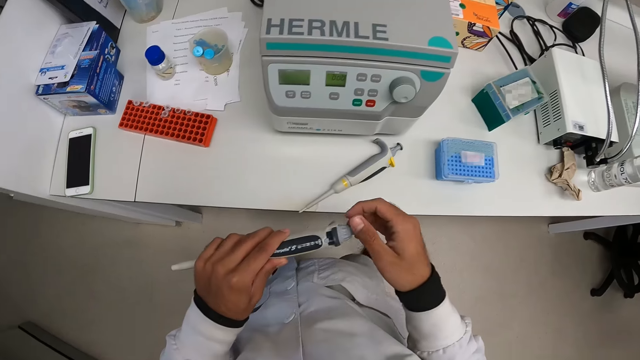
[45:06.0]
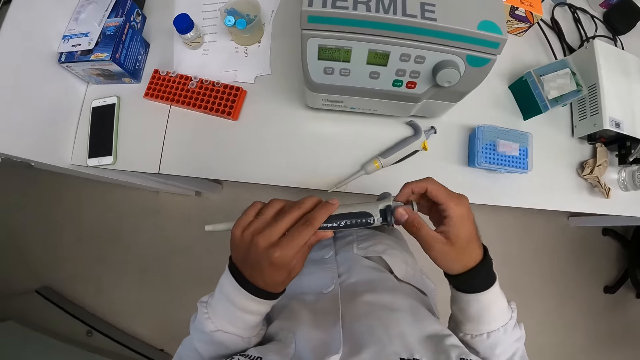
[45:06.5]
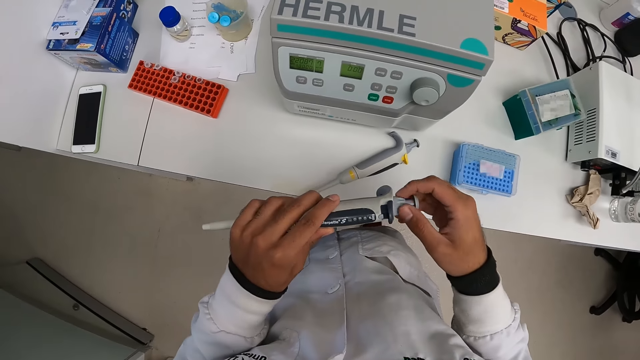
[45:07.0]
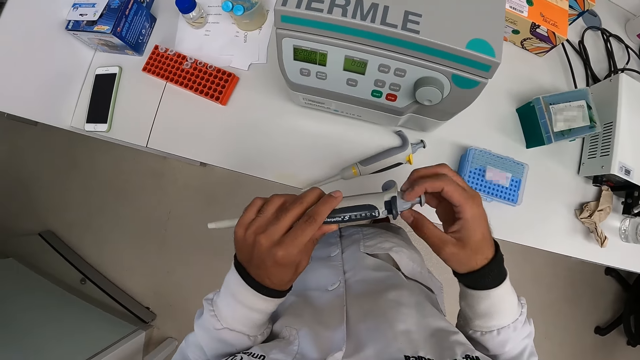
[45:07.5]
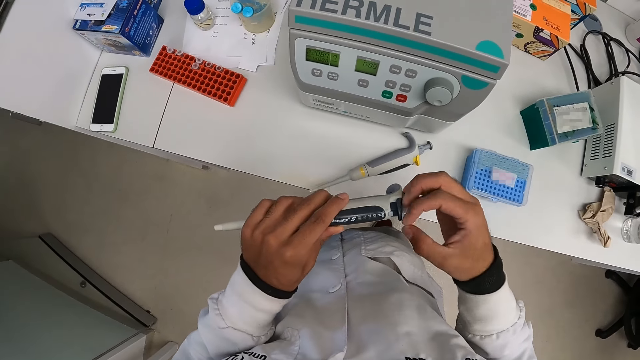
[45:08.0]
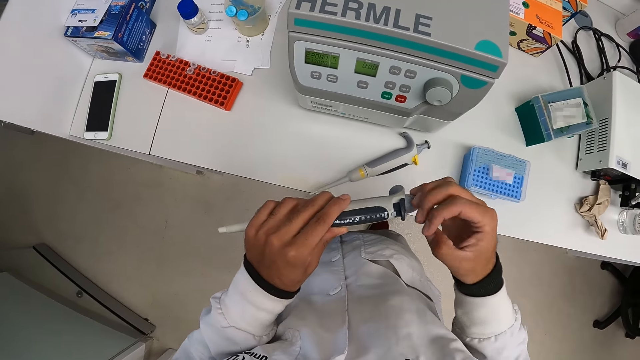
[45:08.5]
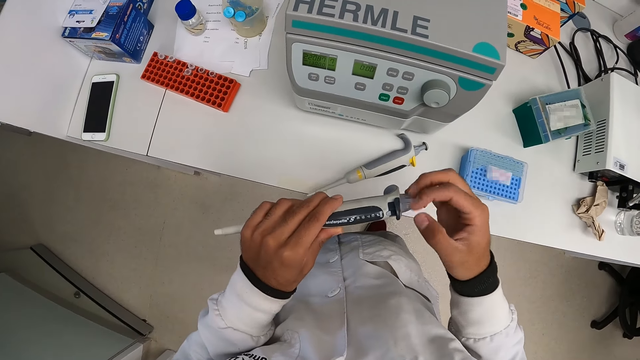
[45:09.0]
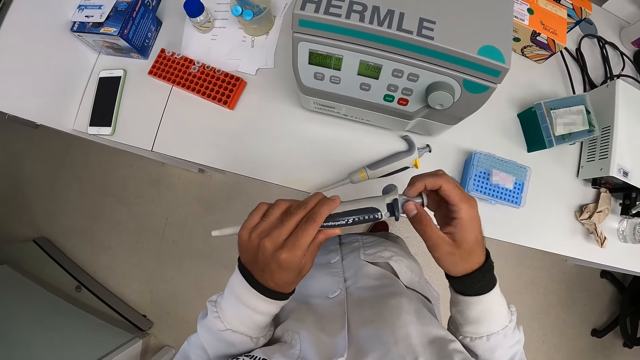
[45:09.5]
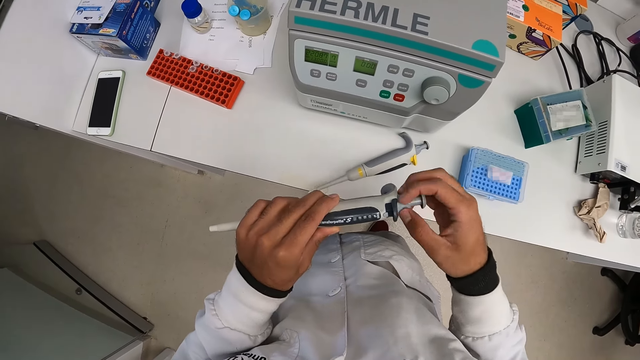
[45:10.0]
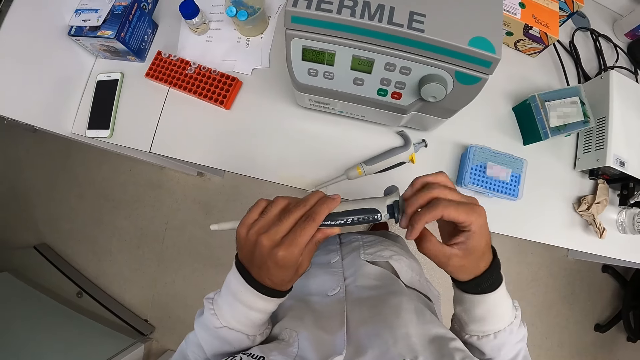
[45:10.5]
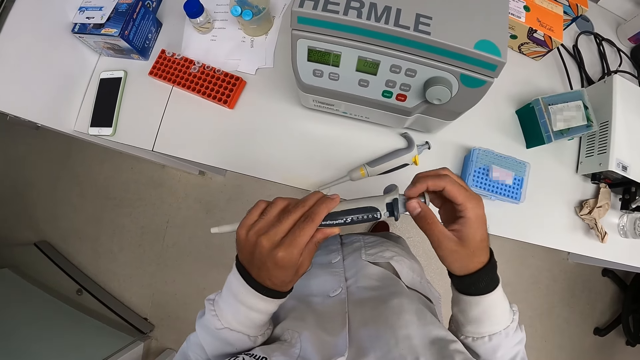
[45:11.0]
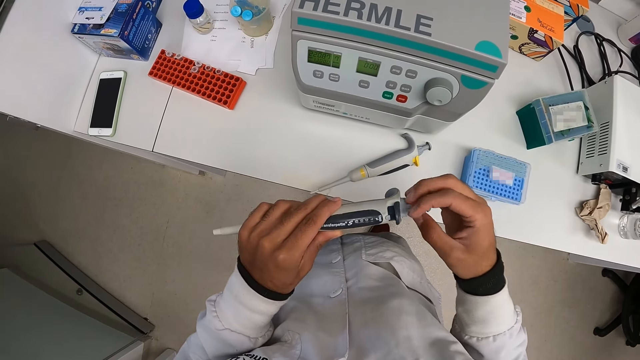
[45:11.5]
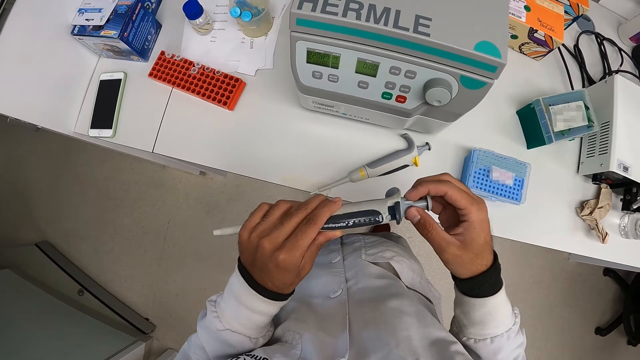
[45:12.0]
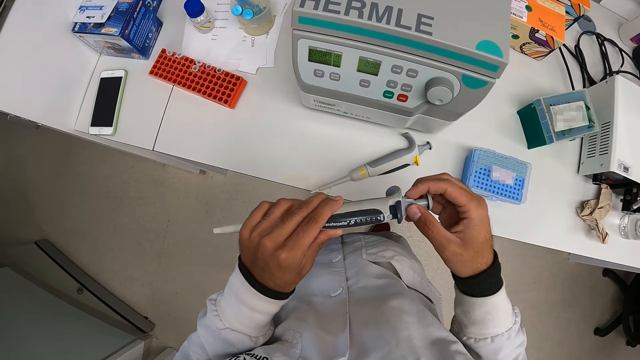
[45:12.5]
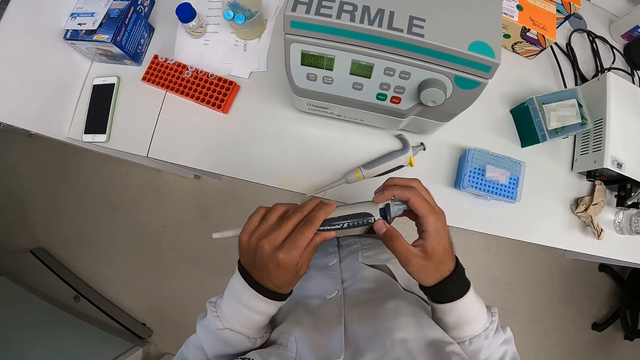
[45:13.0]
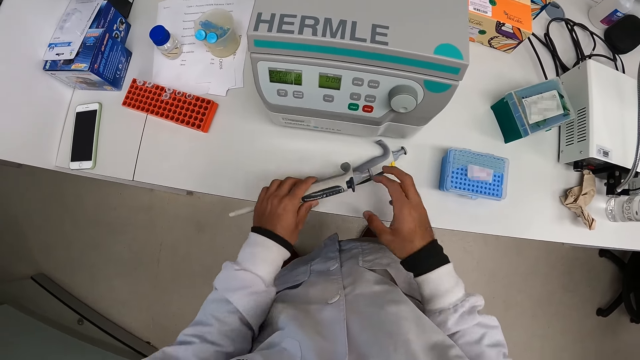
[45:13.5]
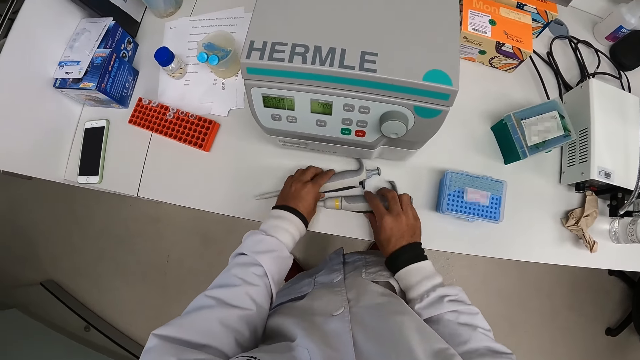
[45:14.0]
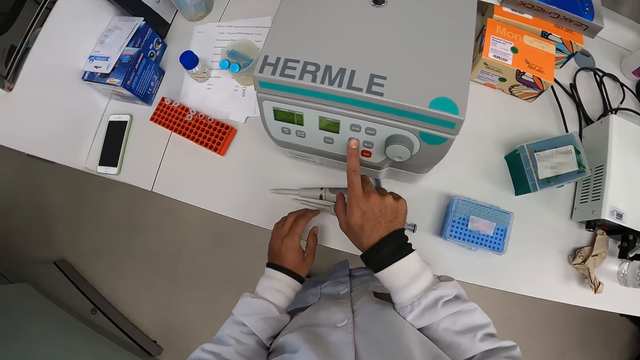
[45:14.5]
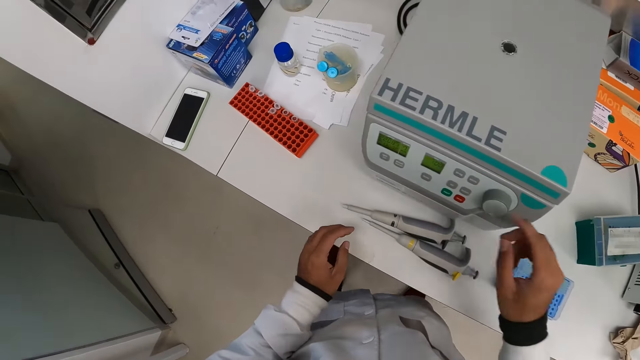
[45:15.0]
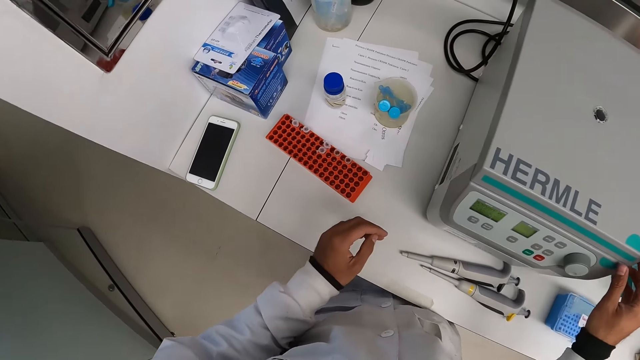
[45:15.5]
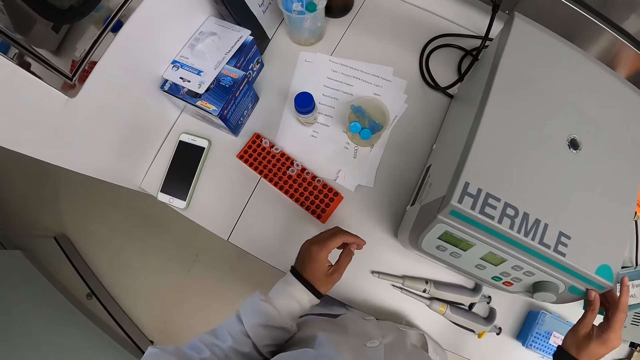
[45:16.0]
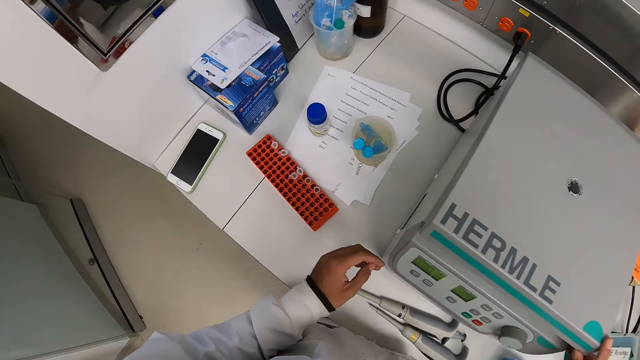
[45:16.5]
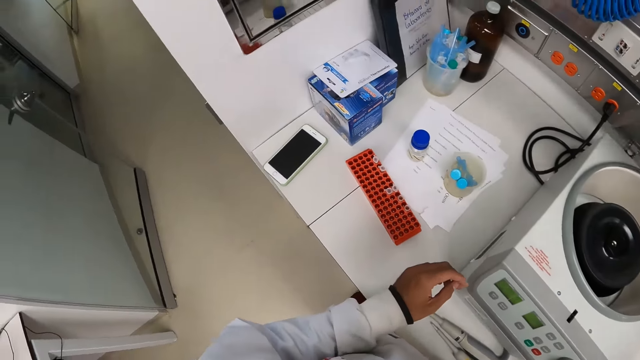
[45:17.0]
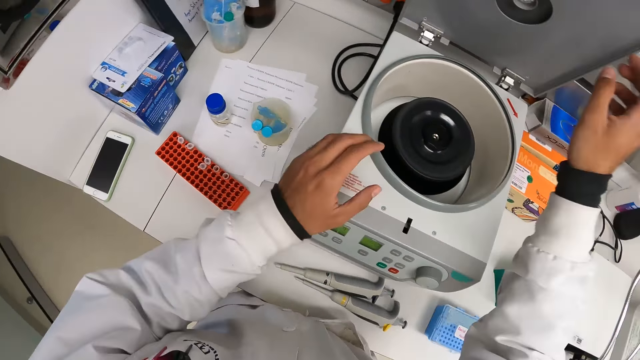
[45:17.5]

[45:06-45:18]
The camera wearer moves the pipette on the table with his right hand. They drop the pipette on the table with his left hand. They operate the centrifuge on the table with his right hand. They press the centrifuge. They touch the centrifuge lid with her right hand. They hold the laboratory centrifuge.

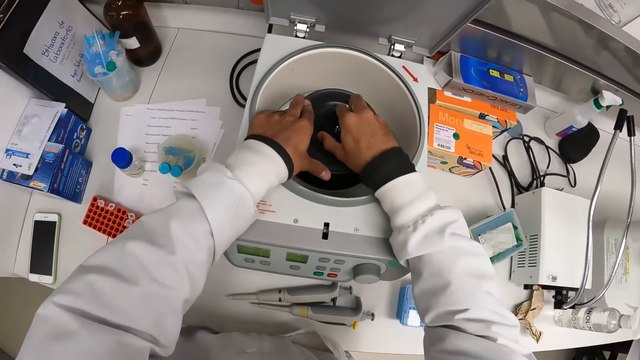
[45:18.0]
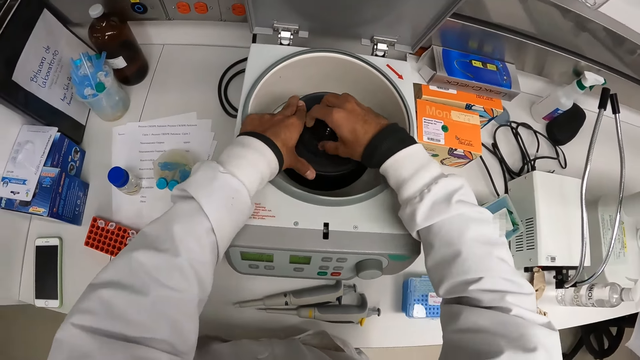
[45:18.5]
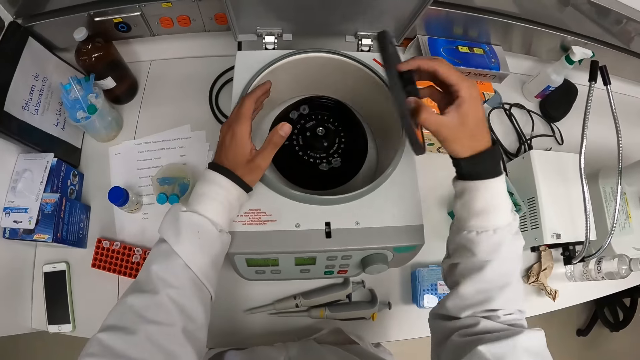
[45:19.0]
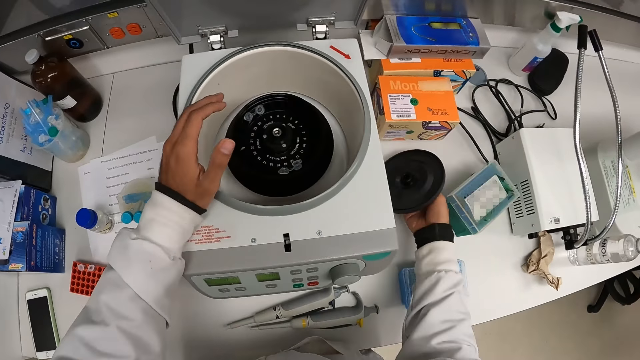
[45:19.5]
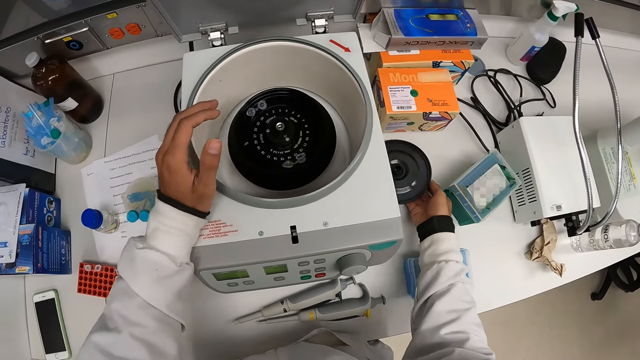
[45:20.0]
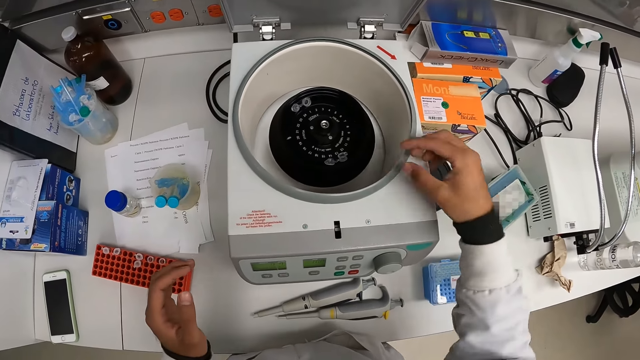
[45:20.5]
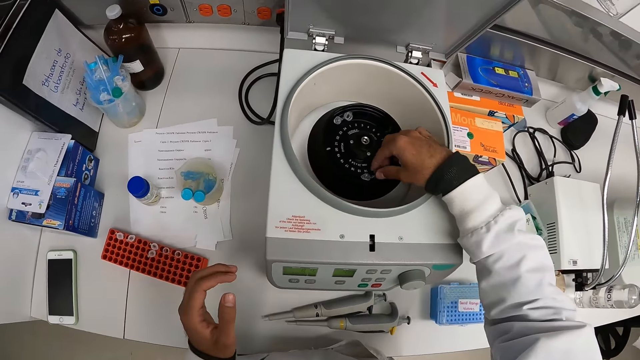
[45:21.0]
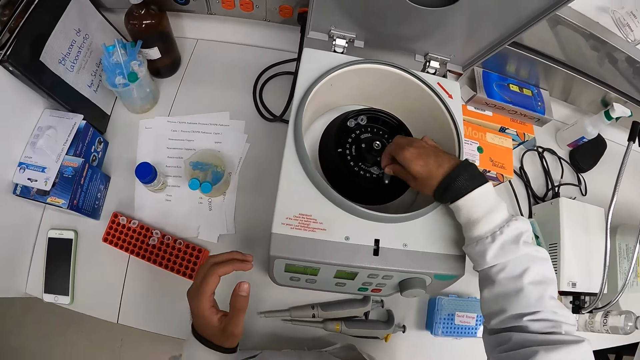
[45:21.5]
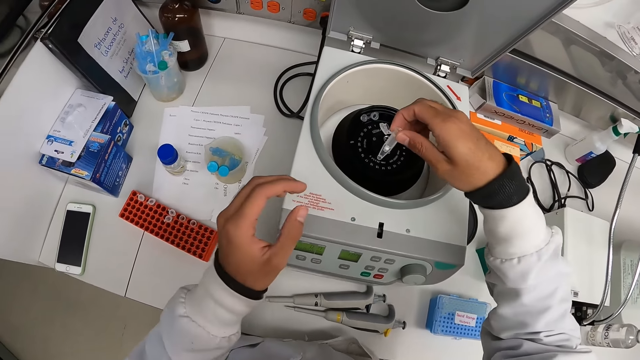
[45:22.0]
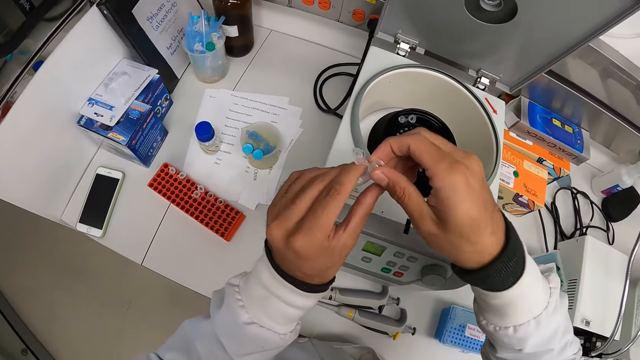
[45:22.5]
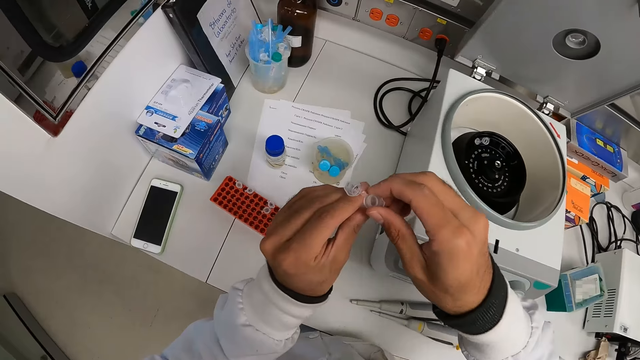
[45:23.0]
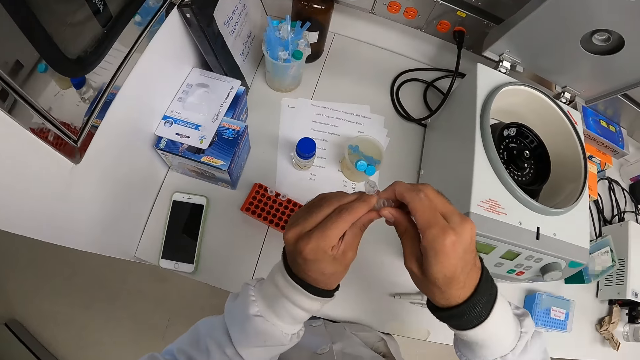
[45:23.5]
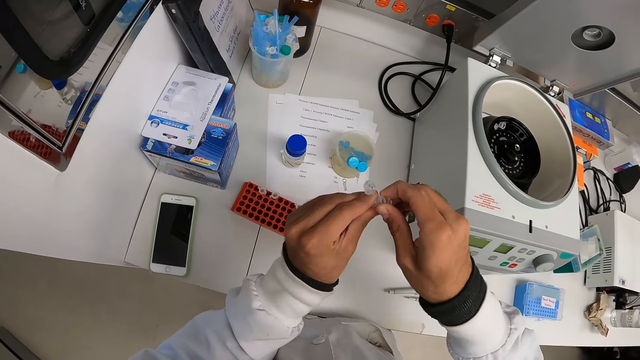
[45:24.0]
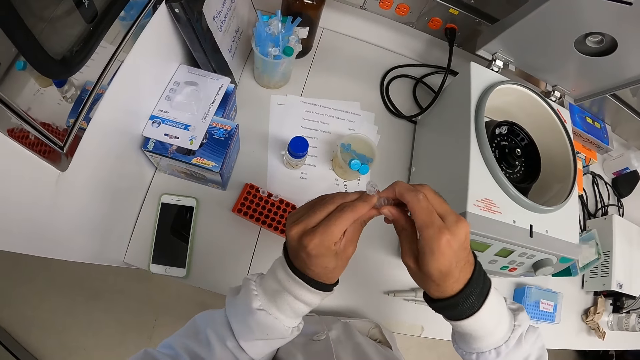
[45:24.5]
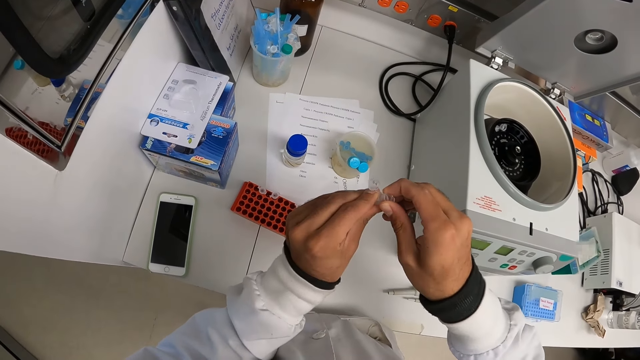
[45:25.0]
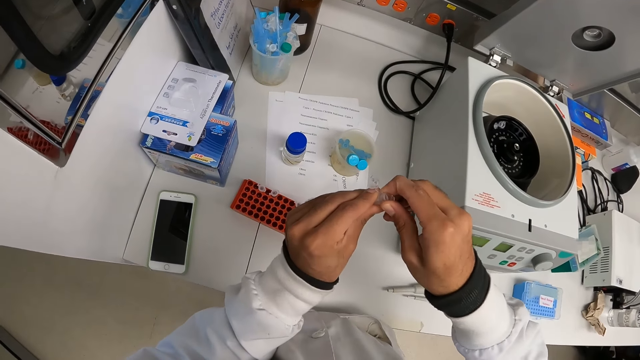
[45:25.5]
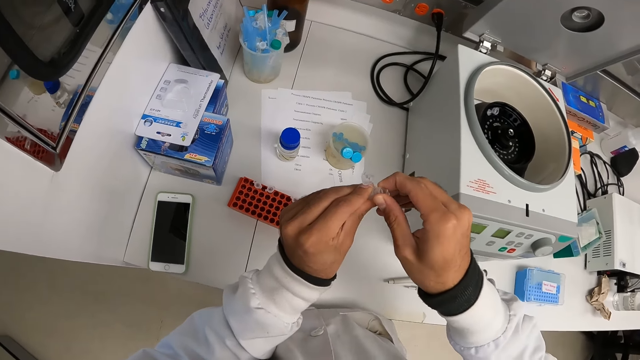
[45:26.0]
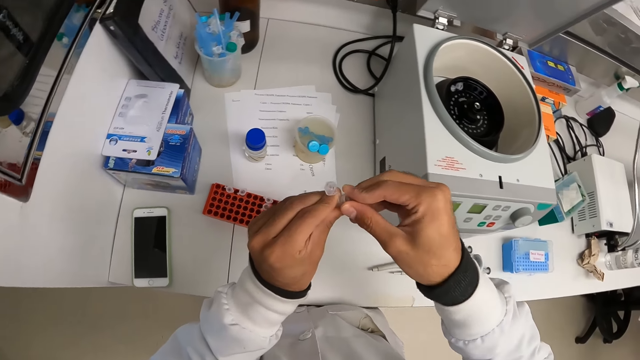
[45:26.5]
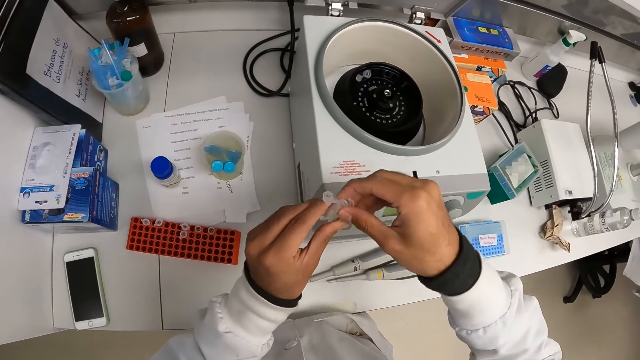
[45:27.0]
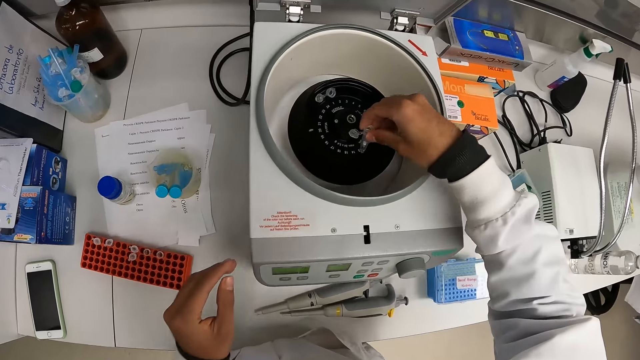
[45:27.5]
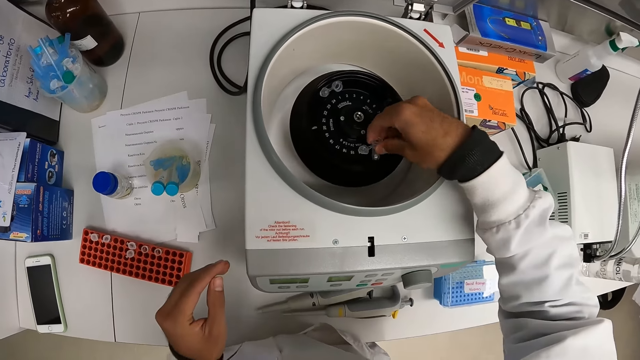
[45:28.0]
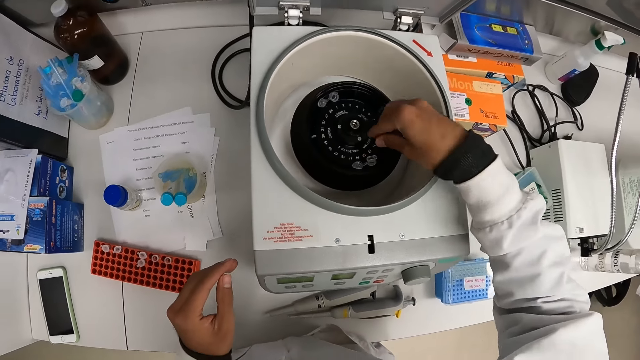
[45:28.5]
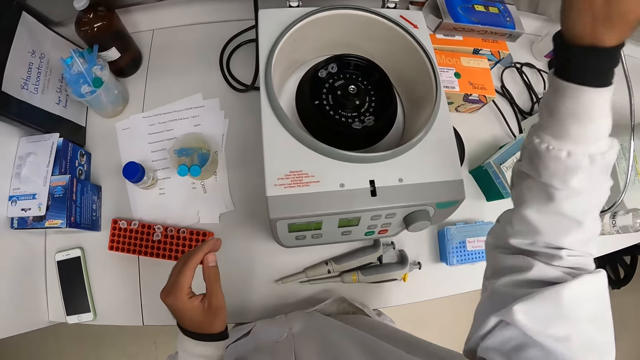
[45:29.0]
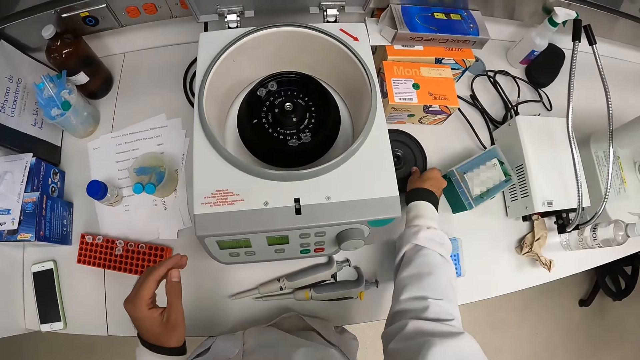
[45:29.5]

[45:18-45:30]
The camera wearer touches the centrifuge chamber with both hands. She operates on the centrifuge. She removes the centrifuge chamber lid with her right hand. She holds the rotor. She drops the centrifuge lid on the table with her right hand. She touches the centrifuge chamber with her right hand. She removes a test tube from the centrifuge chamber with her right hand. She holds the sample. She touches the test tube with her left hand. She keeps the test tube in the centrifuge chamber with her right hand.
